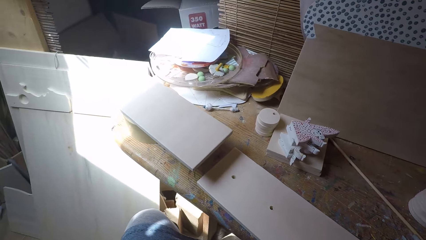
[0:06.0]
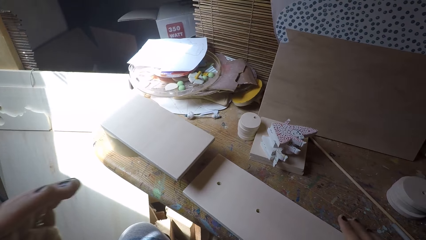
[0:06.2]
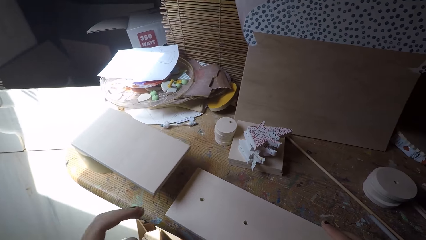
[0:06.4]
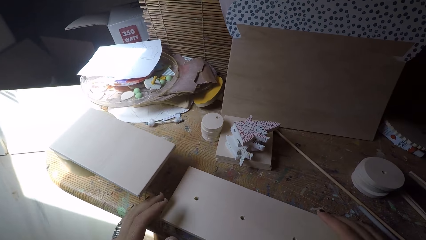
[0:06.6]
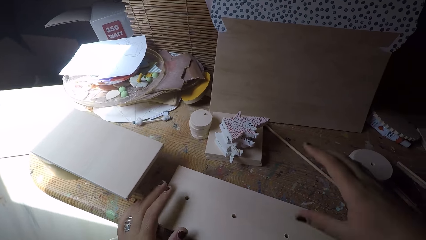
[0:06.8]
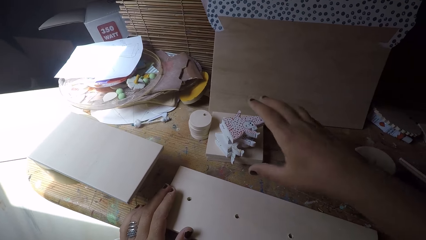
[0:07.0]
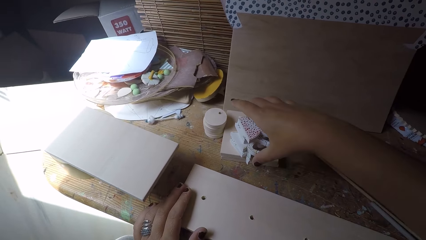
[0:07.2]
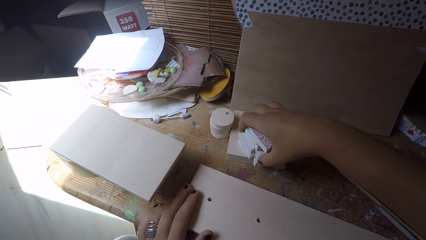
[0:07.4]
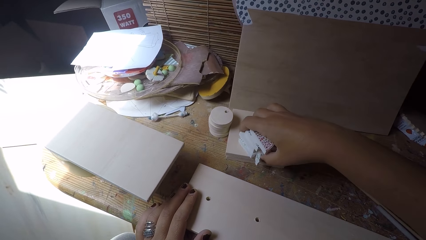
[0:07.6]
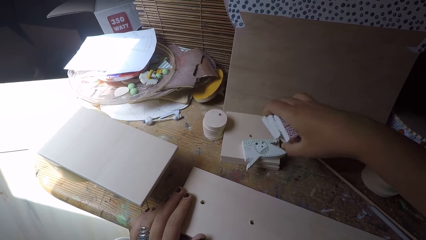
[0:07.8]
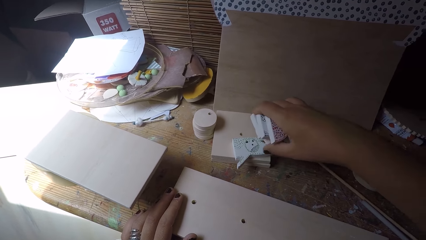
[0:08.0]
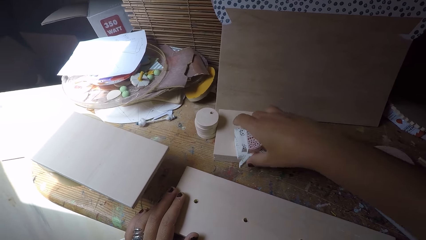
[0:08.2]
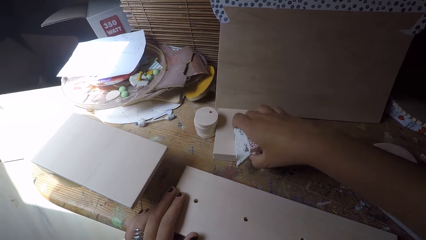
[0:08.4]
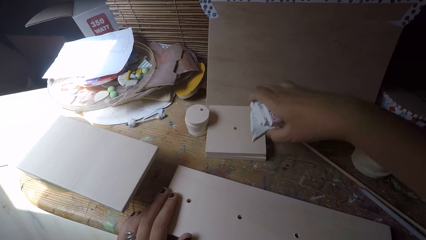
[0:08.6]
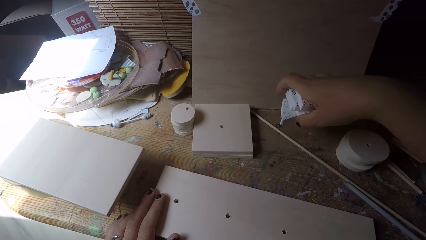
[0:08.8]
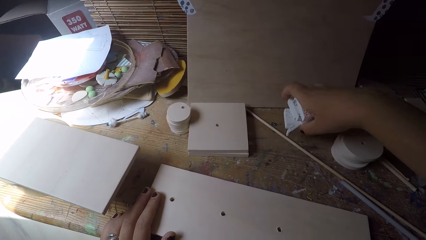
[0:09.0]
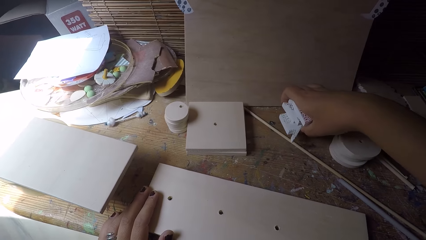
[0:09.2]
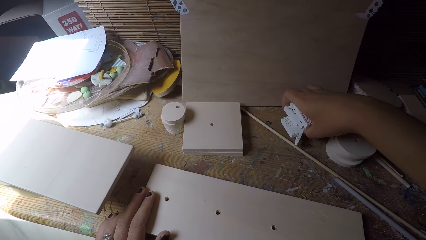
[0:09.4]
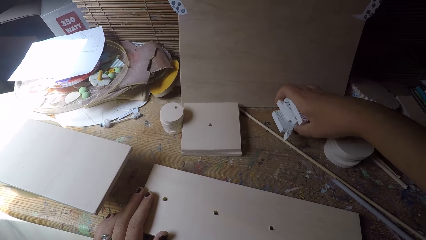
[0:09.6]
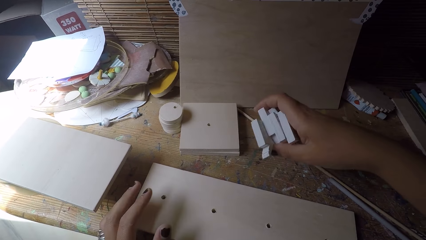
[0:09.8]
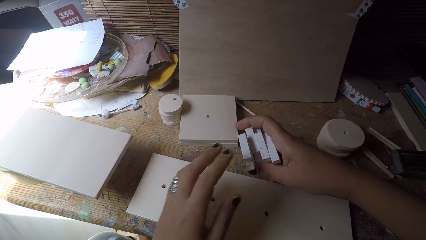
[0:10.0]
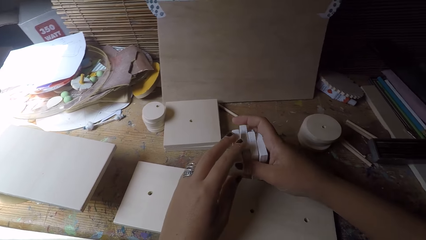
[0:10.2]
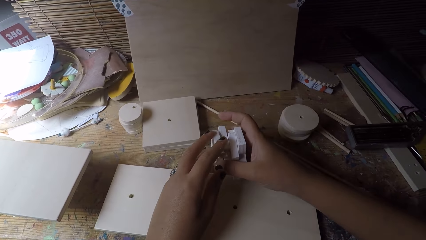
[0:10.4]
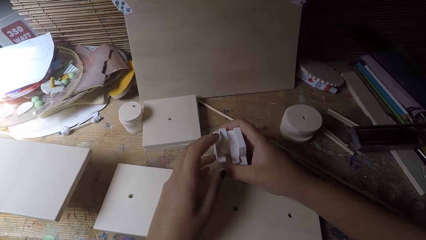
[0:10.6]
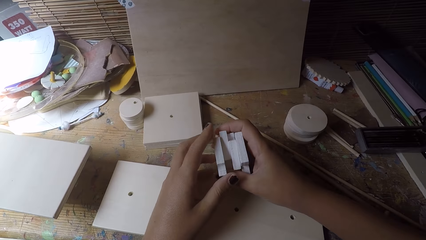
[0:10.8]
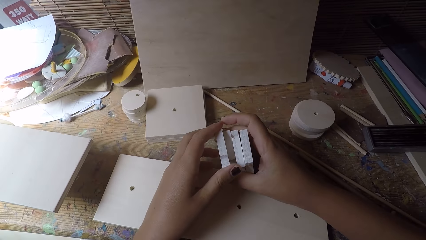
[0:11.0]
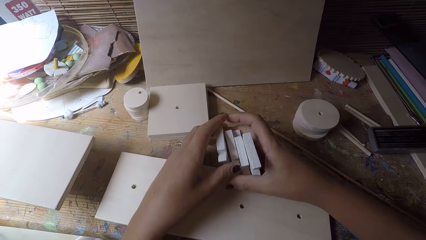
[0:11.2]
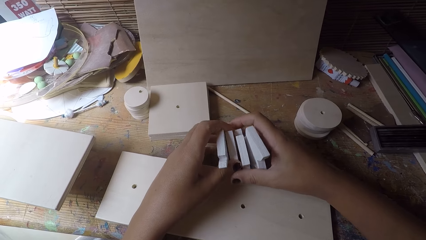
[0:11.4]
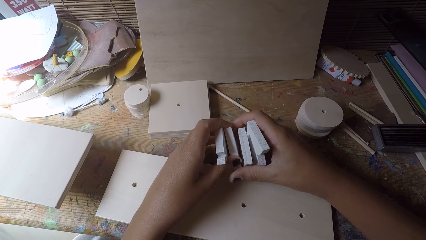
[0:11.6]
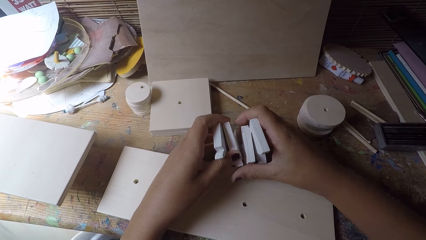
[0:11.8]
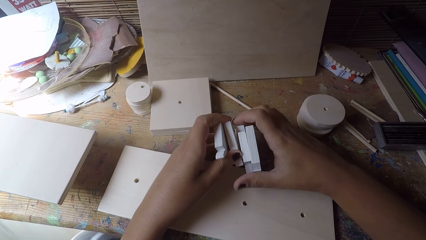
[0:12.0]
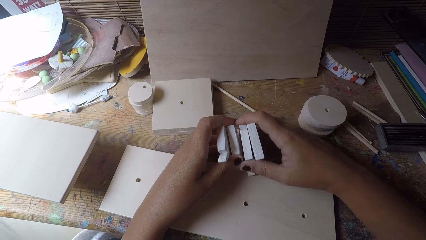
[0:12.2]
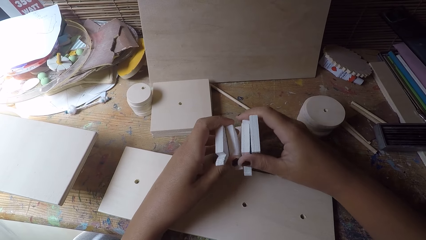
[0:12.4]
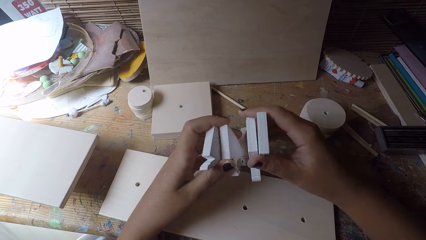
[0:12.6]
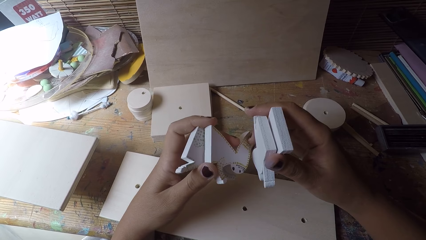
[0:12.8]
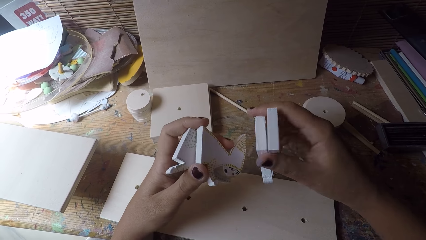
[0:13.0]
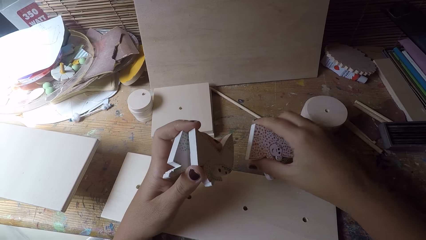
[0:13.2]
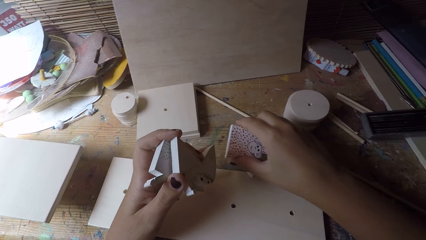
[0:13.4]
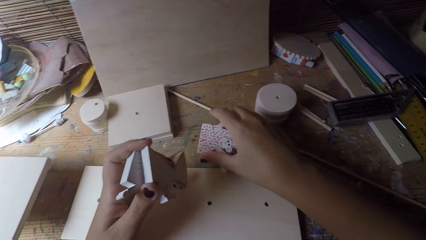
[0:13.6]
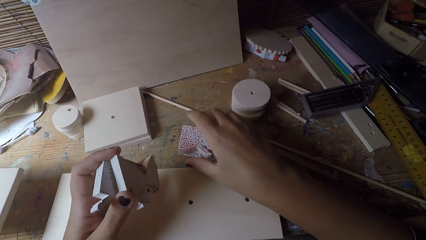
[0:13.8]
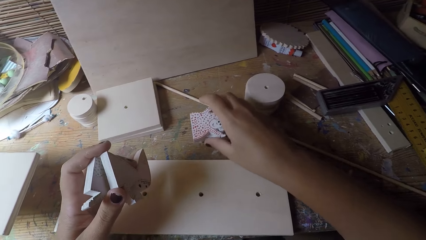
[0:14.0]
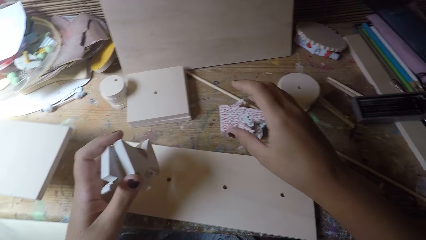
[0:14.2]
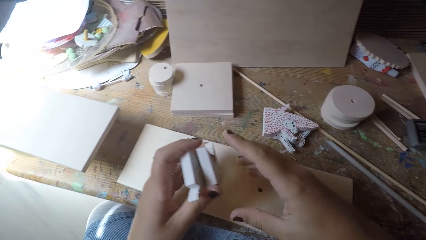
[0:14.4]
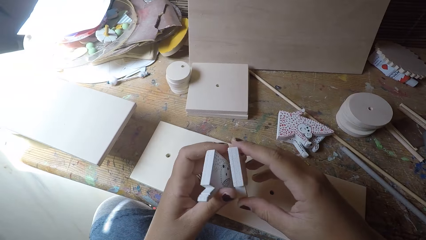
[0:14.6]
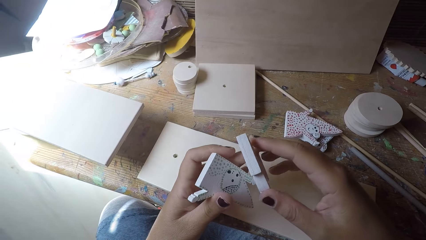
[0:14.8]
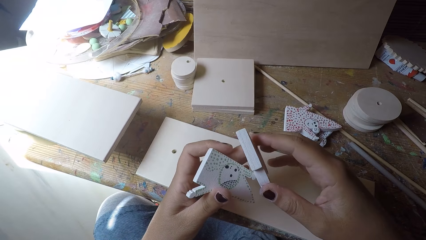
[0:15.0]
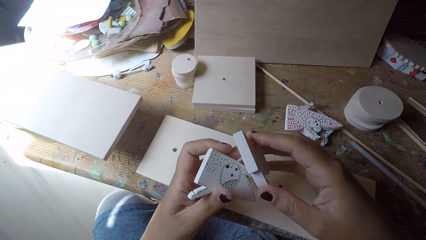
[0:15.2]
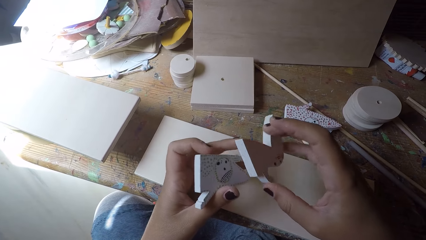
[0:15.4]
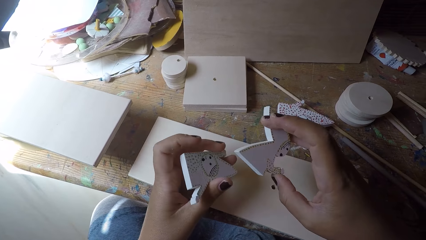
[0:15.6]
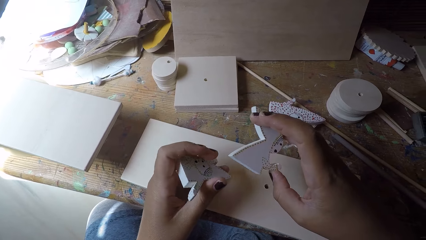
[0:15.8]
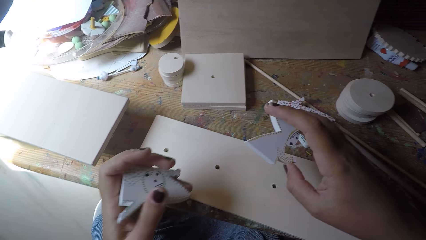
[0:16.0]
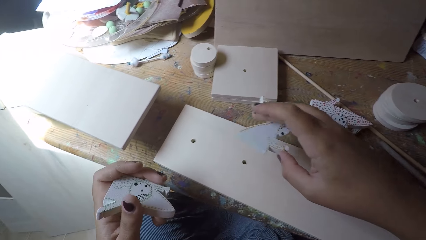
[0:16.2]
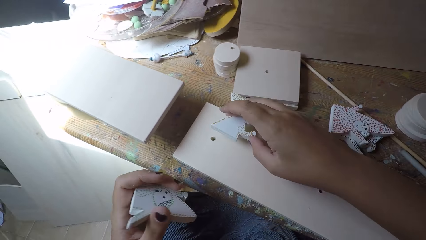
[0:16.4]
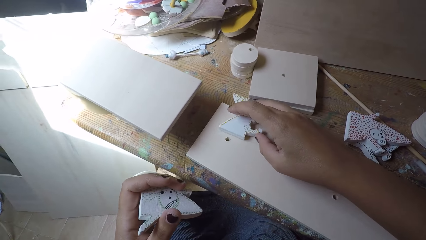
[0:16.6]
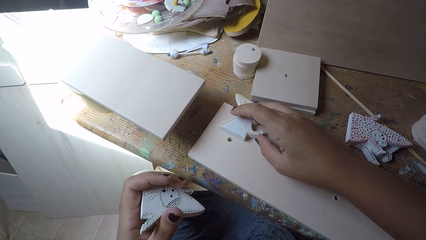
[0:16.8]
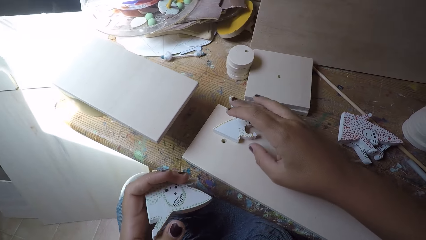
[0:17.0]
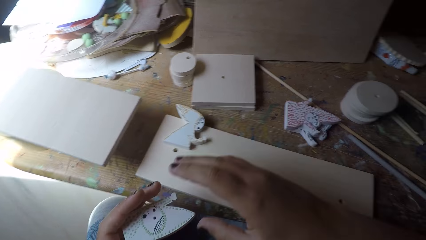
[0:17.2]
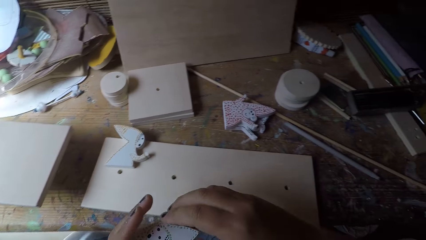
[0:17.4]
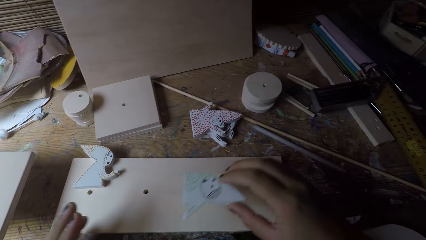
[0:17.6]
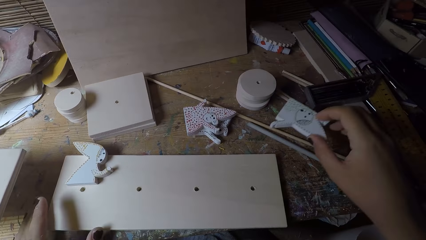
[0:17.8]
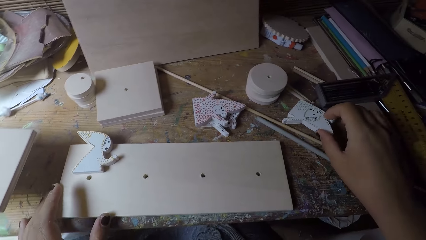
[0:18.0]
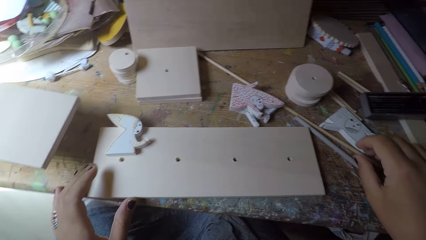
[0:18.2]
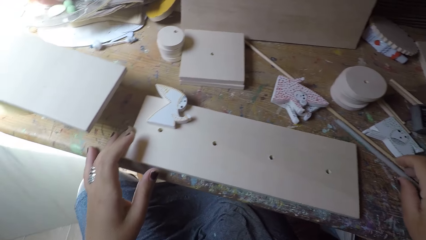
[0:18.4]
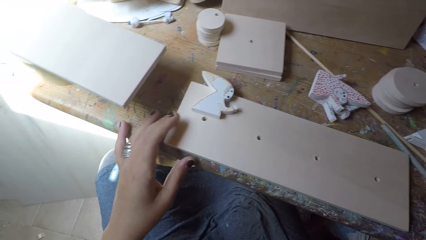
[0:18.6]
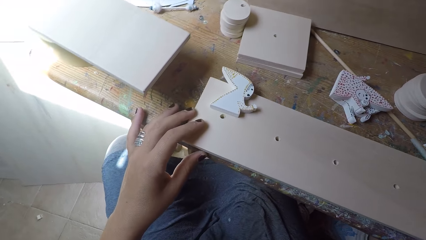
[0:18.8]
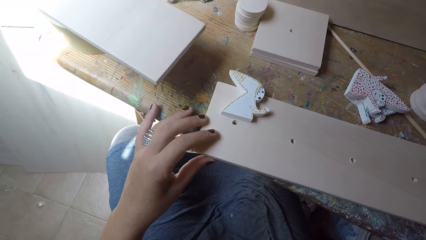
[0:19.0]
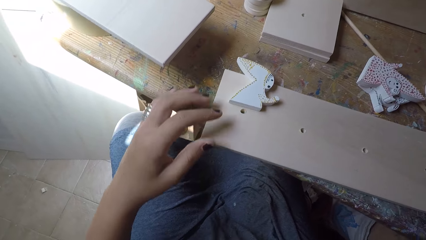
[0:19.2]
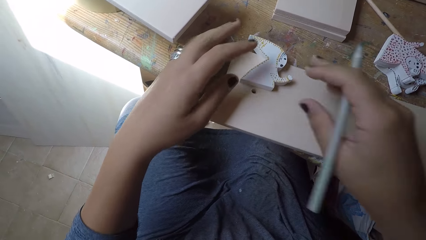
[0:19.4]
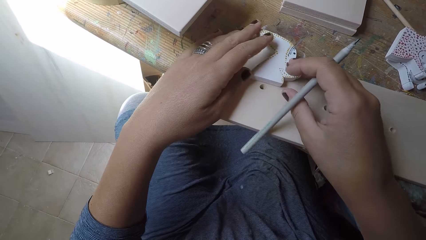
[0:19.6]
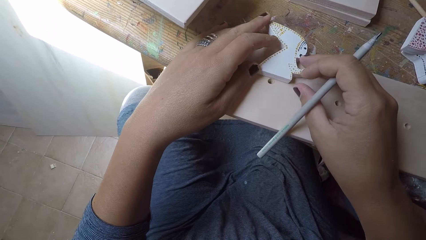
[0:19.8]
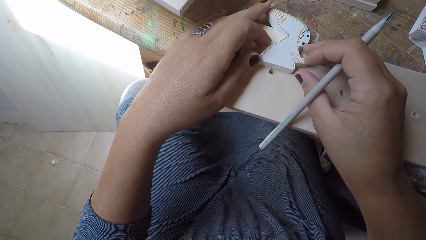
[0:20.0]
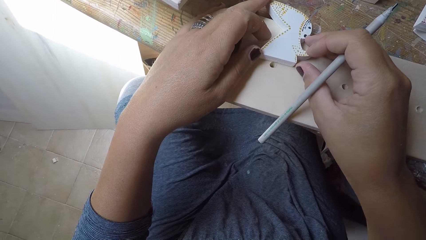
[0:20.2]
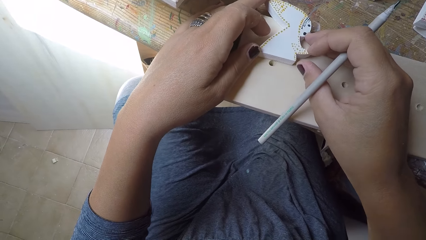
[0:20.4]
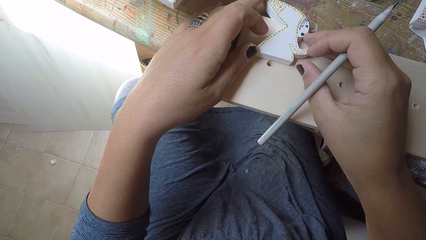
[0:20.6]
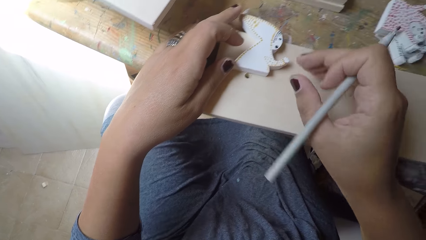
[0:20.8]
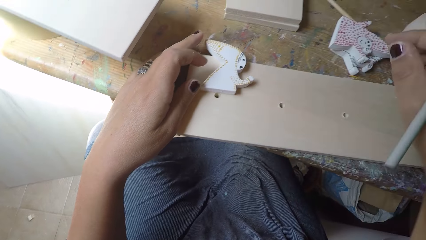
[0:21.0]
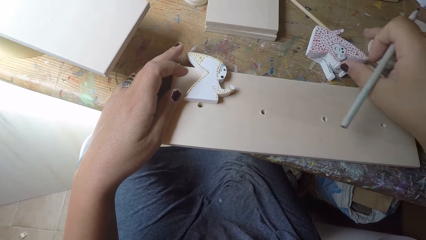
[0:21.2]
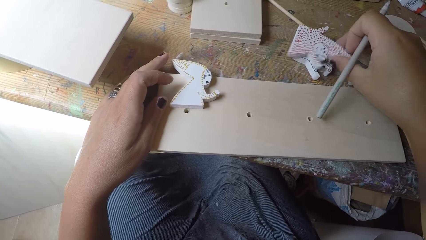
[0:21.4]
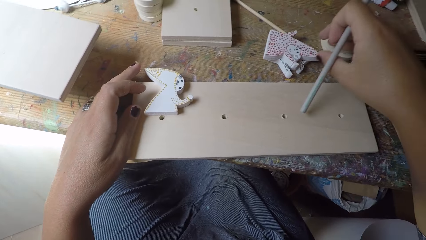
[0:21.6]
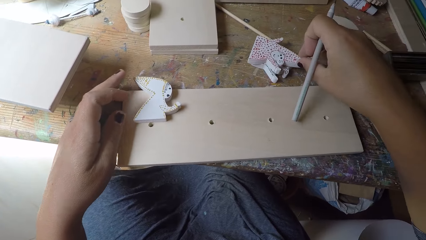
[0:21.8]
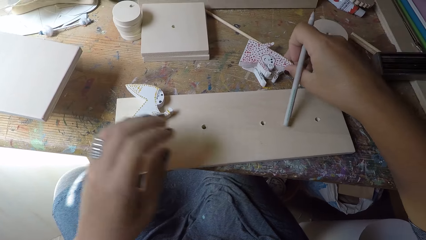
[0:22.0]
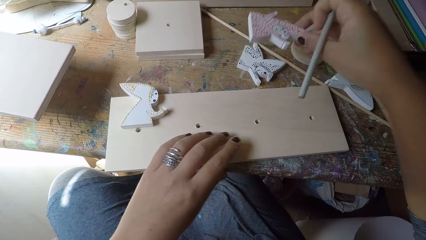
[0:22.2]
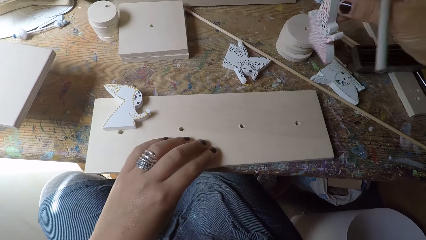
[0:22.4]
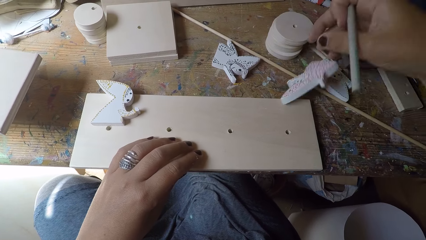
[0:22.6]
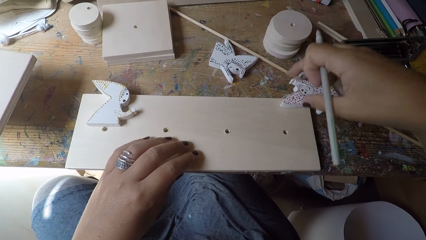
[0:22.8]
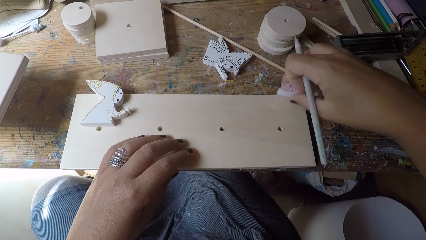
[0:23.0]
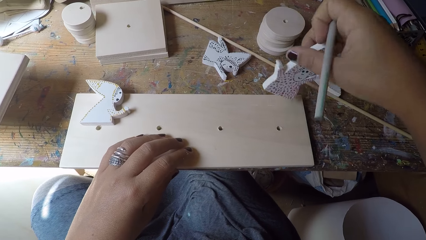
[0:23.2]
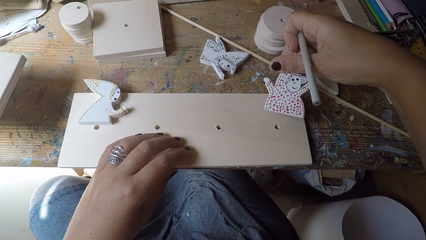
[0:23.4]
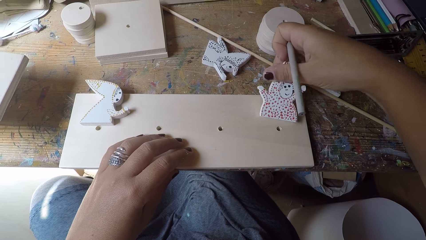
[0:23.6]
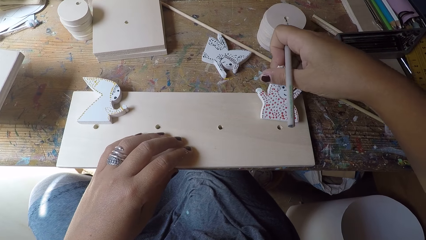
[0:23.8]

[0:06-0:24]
The camera wearer adjusts the wood plank. He holds a piece of wood. He picks up wood ornaments or carvings from the table. He adjusts the wood ornaments. He holds the wood carvings. He drops some wood ornaments on the table. He holds the wood carvings. He adjusts the wood ornaments in his hands. He drops the wood ornaments on the wood plank. He drops the wood ornaments on the table. He adjusts the wood plank. He holds the piece of wood. He holds a pencil. He picks up the wood ornaments from the table.
